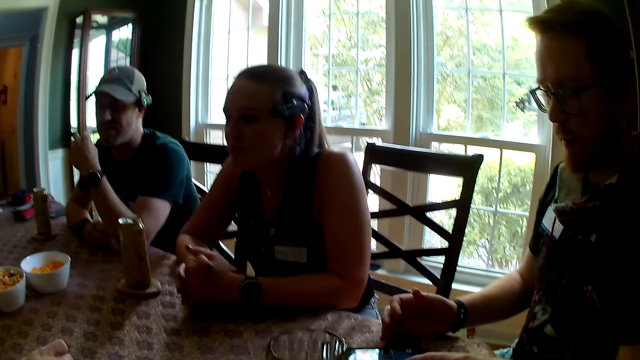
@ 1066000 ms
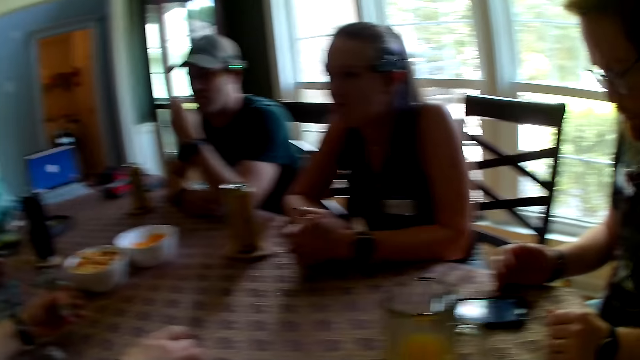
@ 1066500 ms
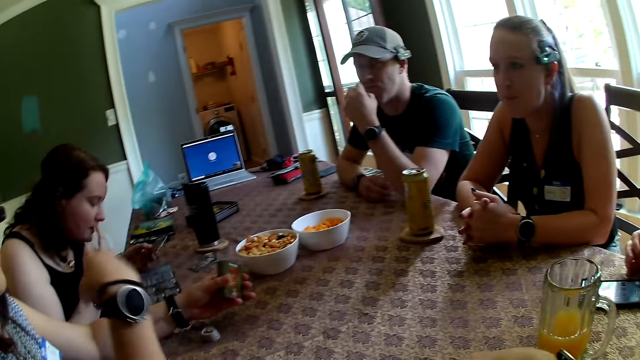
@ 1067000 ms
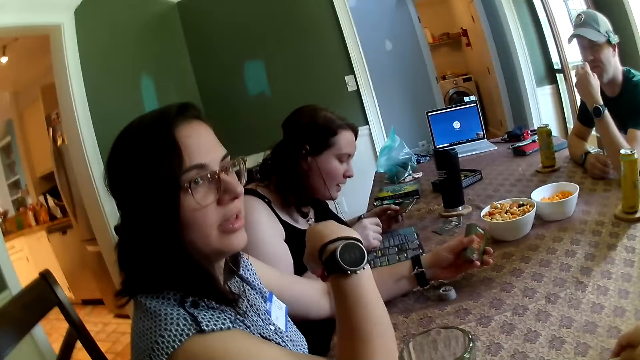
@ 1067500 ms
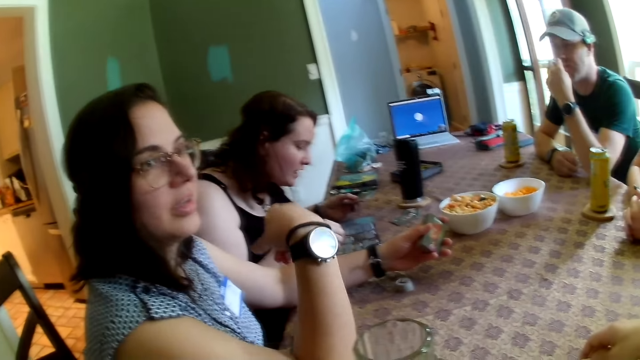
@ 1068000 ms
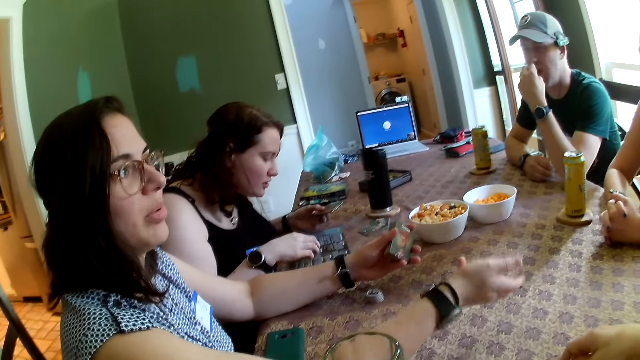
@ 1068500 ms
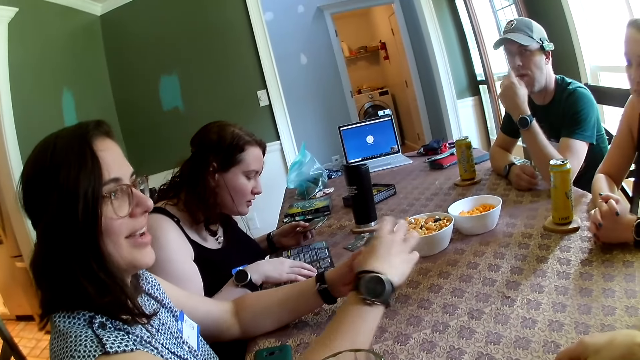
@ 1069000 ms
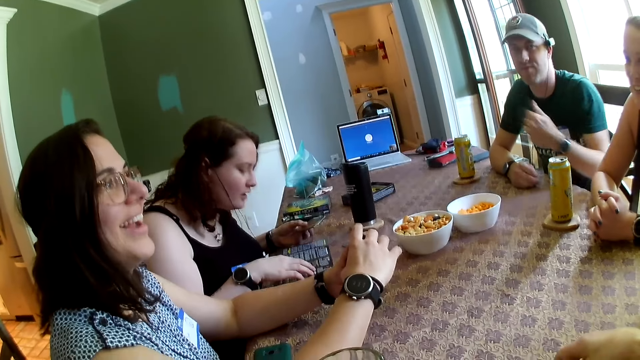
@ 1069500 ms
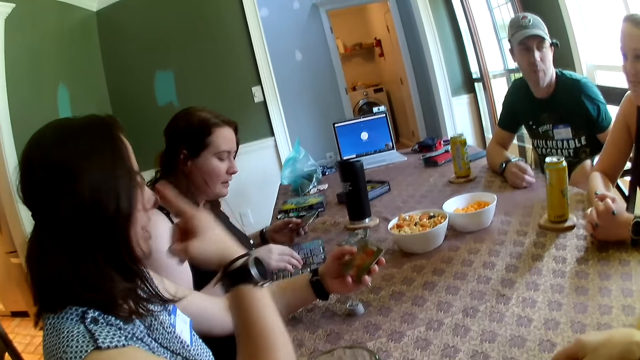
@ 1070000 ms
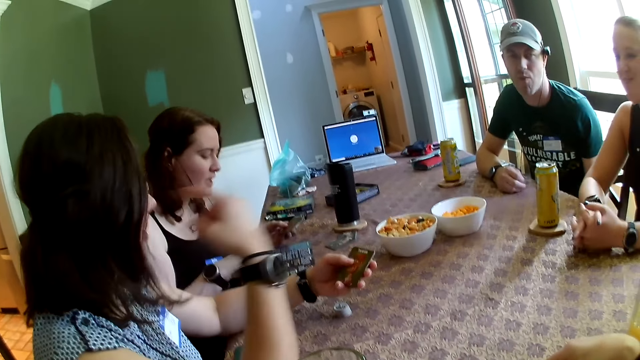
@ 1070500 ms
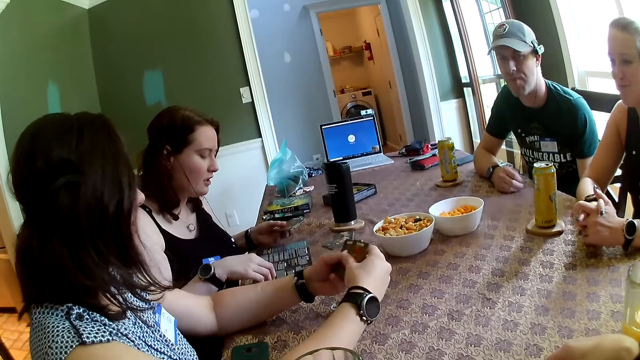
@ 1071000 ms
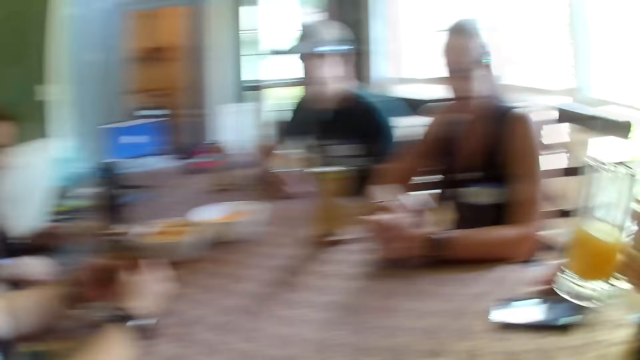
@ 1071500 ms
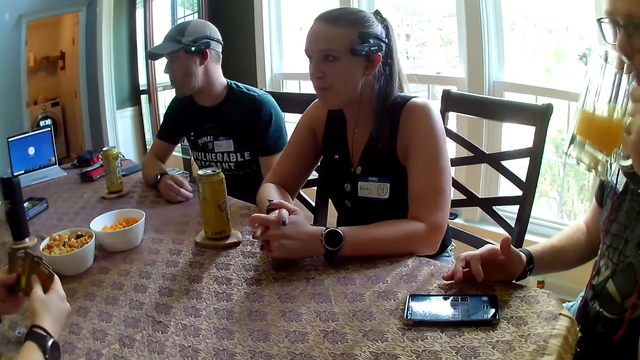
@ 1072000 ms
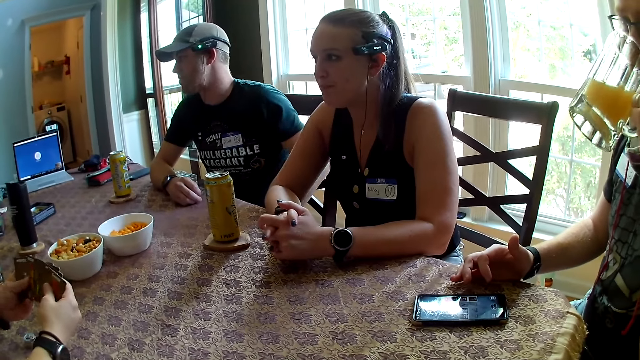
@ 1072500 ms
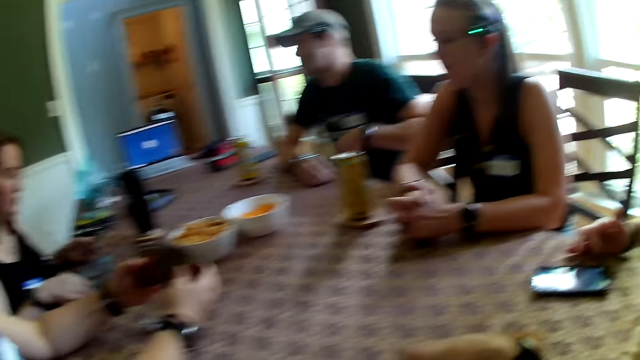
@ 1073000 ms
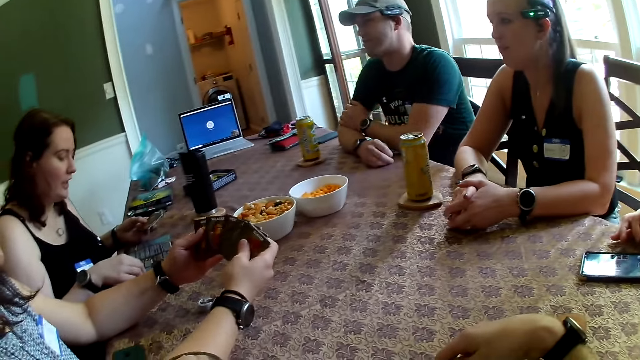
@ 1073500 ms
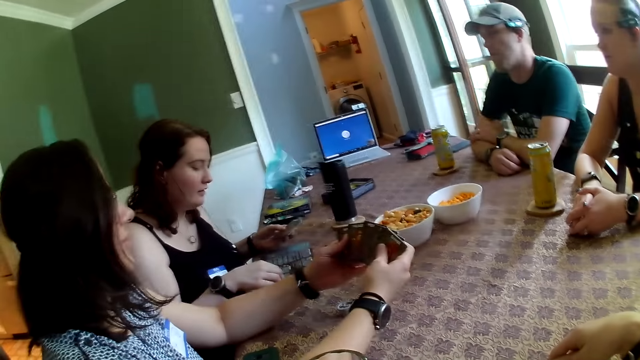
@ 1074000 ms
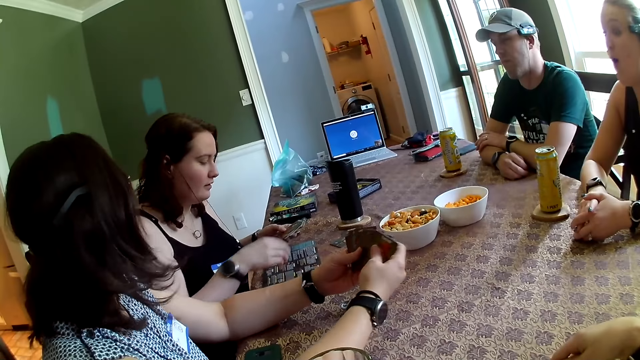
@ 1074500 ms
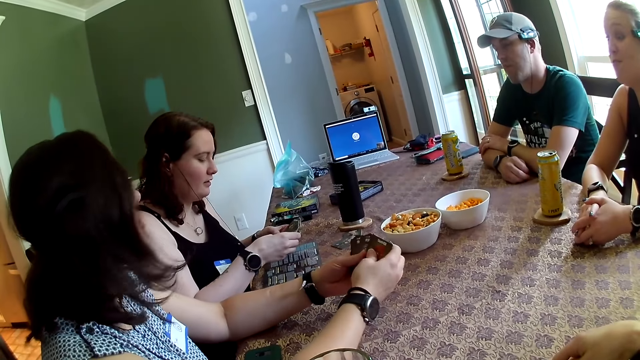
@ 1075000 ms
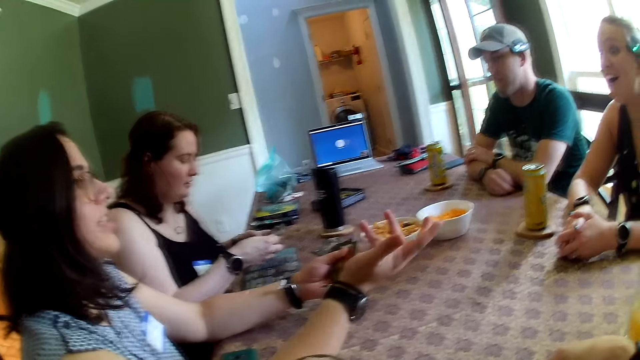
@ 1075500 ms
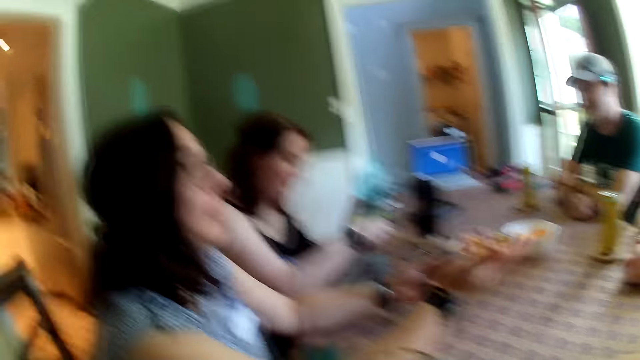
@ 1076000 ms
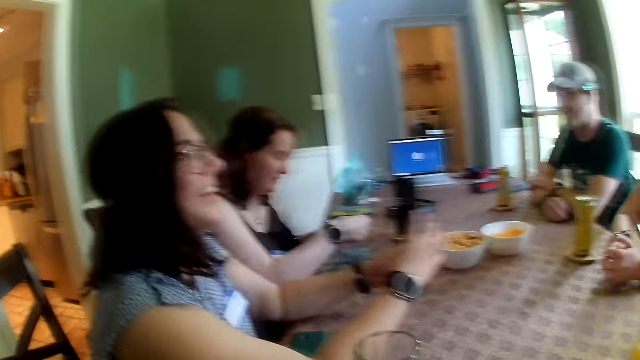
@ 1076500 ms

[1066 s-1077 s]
The camera wearer looks around. A woman looks at the manual on the table. Another woman moves her hand. She adjusts her glasses with her right index finger. The camera wearer looks around the table. A man holds a glass of juice with his left hand. He drinks from the glass of juice in his left hand. The camera wearer looks around the table. The second woman moves the cards in her hands. The first woman moves the cards in her hands.

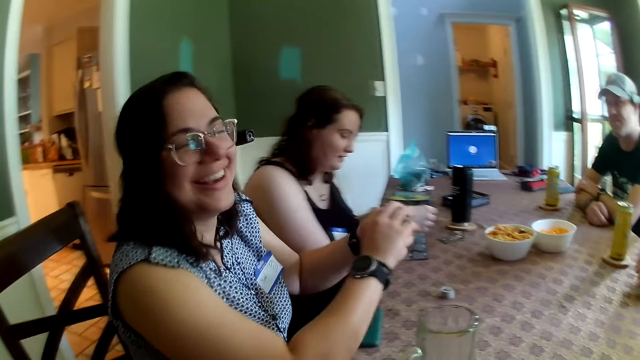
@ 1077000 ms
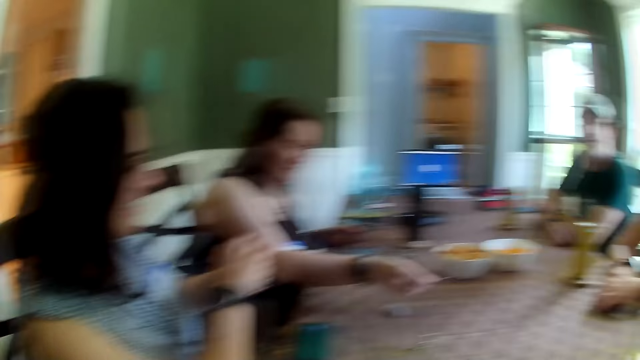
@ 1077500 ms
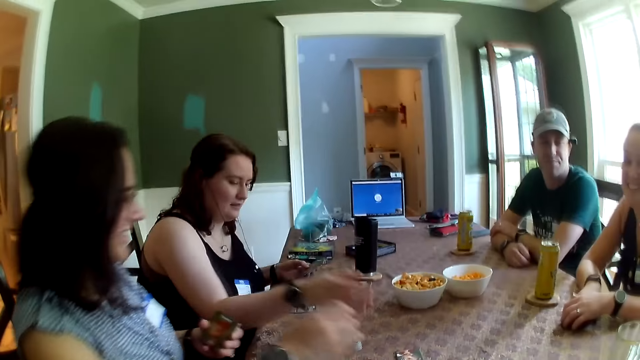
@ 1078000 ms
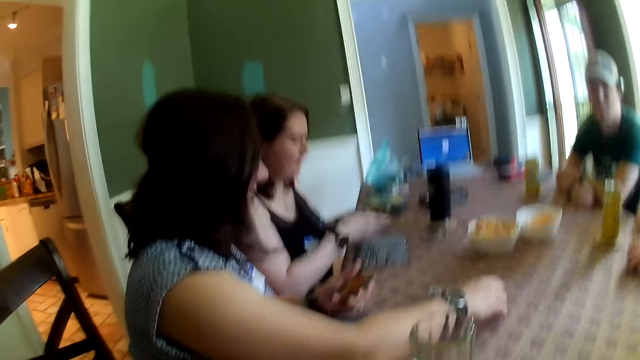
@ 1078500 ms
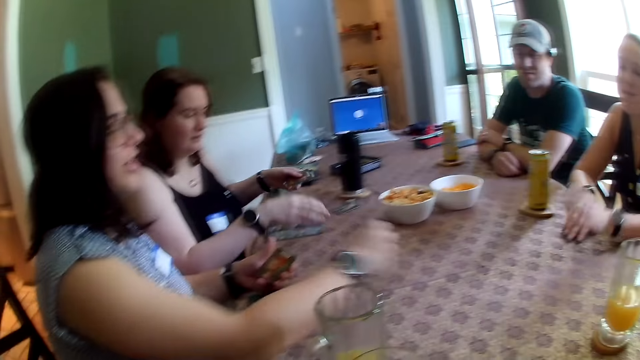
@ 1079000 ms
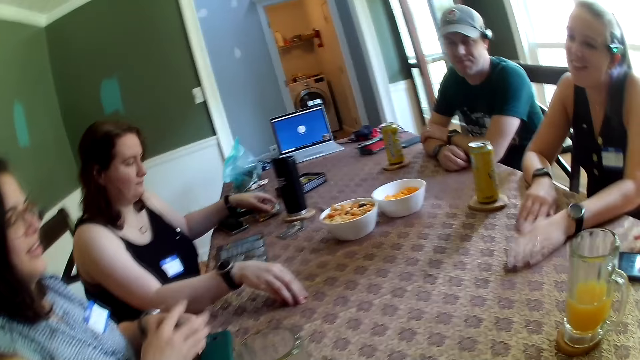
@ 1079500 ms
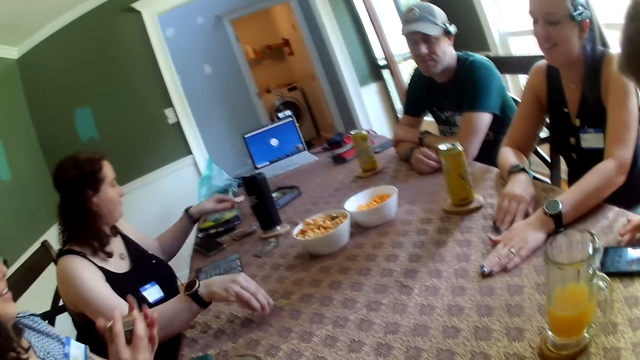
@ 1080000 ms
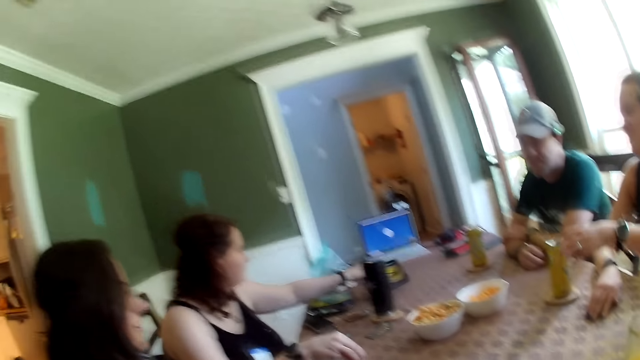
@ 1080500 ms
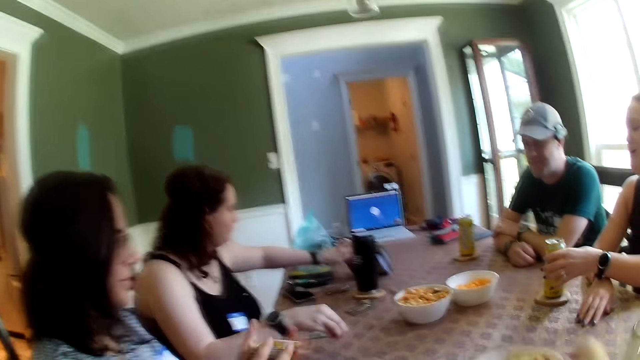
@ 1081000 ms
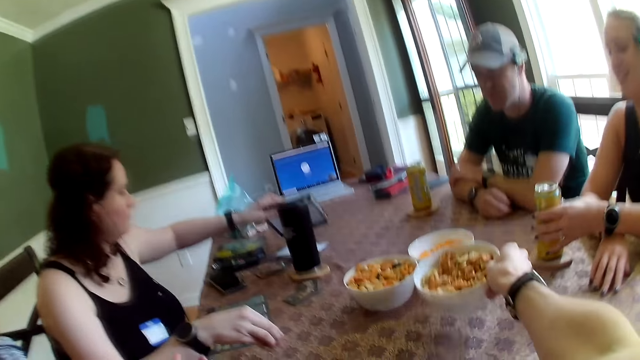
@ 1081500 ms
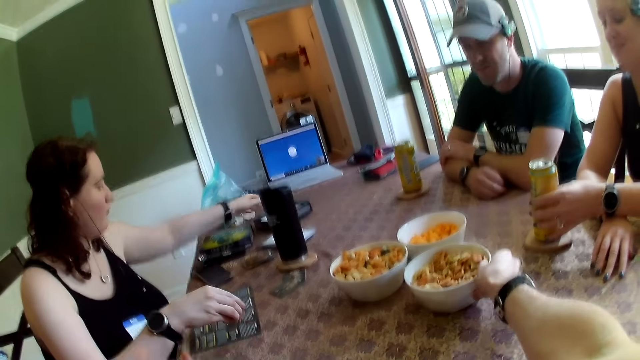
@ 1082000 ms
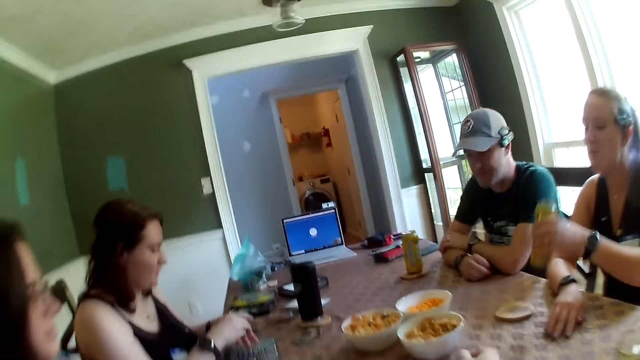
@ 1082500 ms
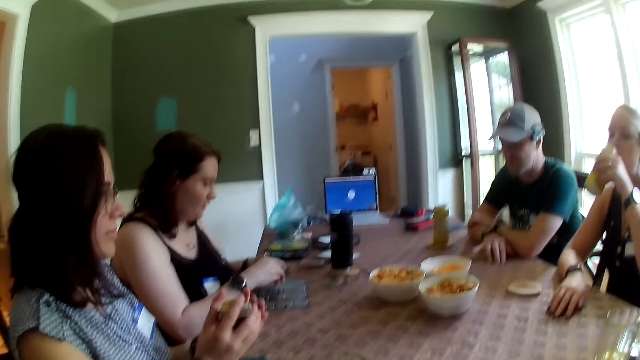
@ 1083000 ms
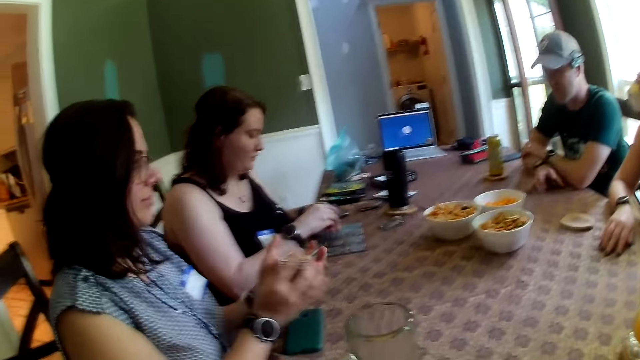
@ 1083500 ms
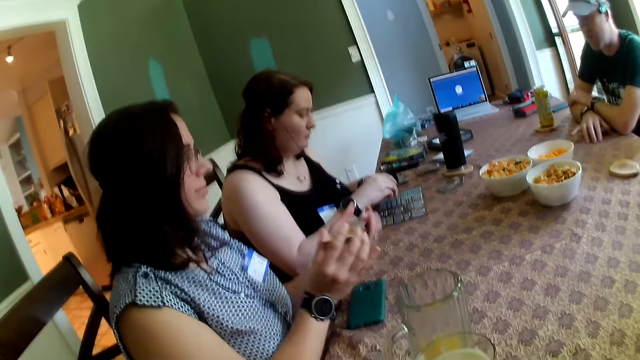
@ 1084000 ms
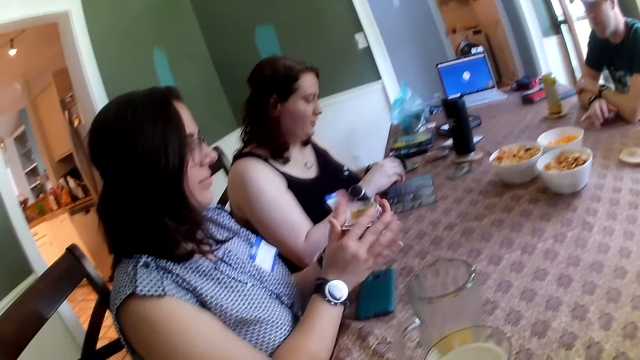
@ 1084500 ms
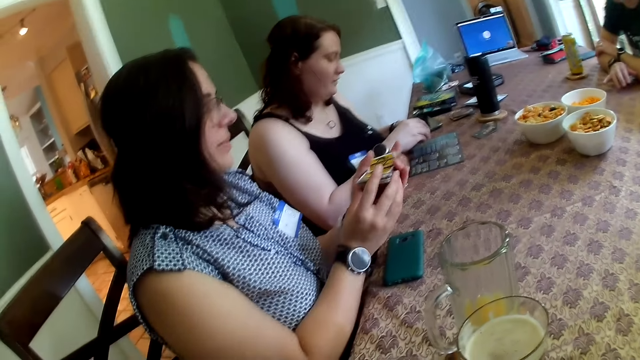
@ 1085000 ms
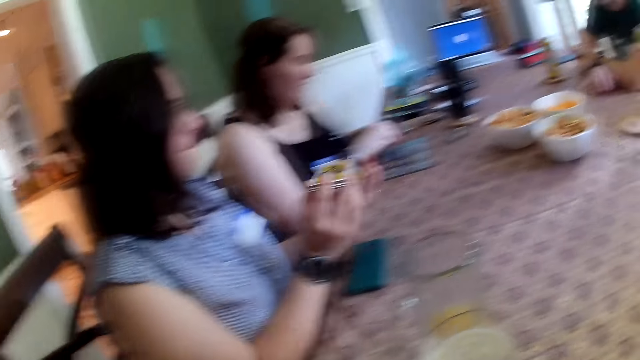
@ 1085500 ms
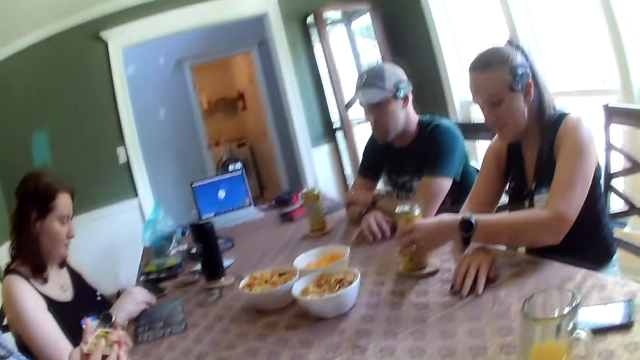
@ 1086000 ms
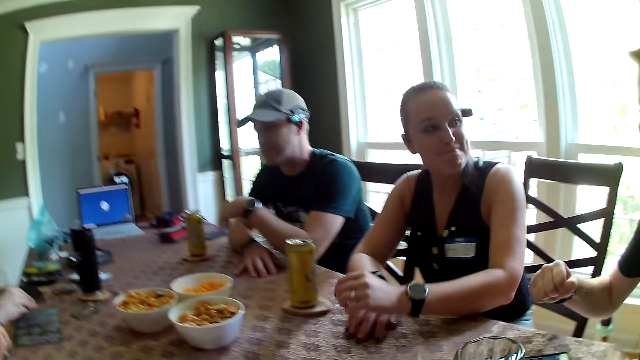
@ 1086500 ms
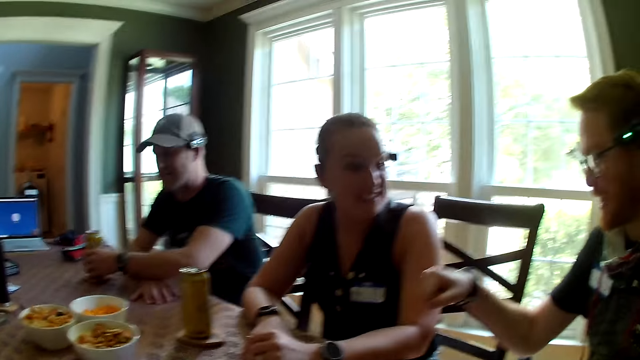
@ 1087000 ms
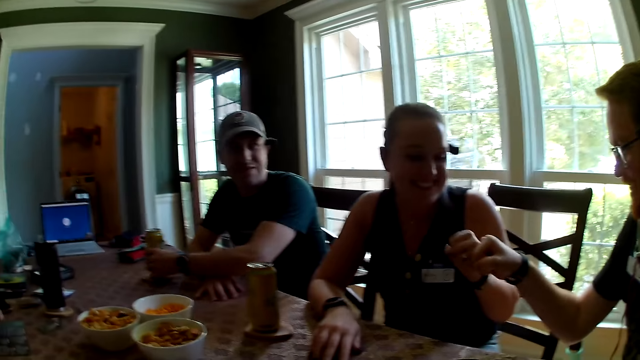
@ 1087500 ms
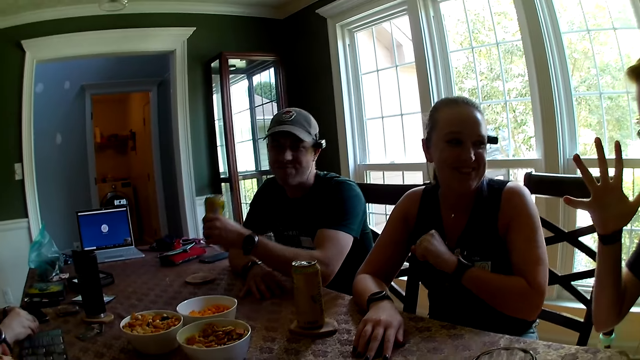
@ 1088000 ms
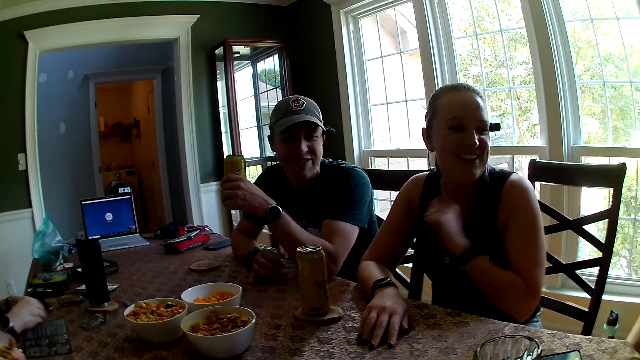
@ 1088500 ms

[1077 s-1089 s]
A woman drops a card on the table with her right hand. Another woman picks up the card from the table with her right hand. A third woman taps on the table. The first woman picks up a pack of chips on the table with her right hand and drops the cards in her left hand on the table. The first woman takes a box on the table with her left hand and moves the box on the table. The third woman holds the juice can on the table with her left hand. The camera wearer moves the bowl of snacks to the middle of the table with his right hand. The first woman drops the box on the table with her left hand. The third woman picks up the drink can from the table. The second woman shuffles the cards in her hands with both hands. A man taps the table with his right fingers. The third woman drinks from the juice can in her left hand. The camera wearer looks around the table. He looks around the table. The third woman drops the juice can on the coaster on the table with her left hand. Another man converses with the third woman. The second man gives the third woman a fist bump with his right hand. The first man holds the juice can on the table with his left hand. The first man converses with the third woman.
